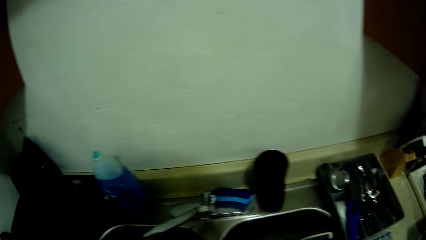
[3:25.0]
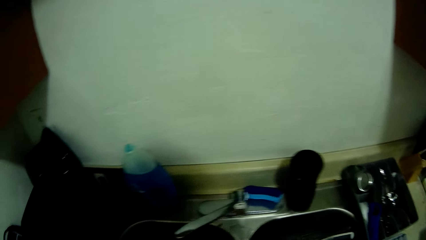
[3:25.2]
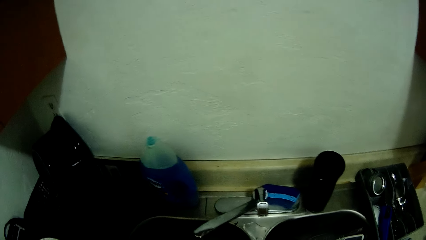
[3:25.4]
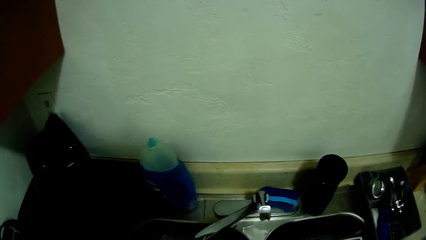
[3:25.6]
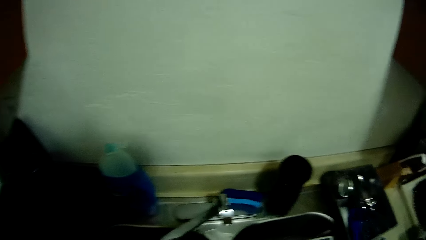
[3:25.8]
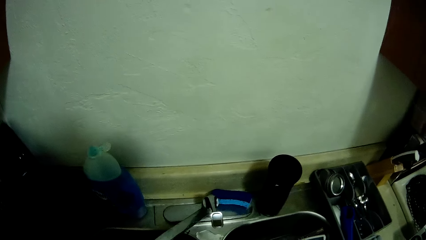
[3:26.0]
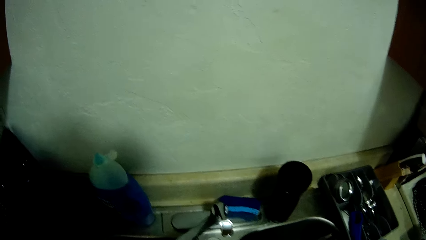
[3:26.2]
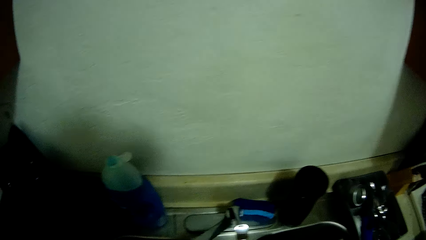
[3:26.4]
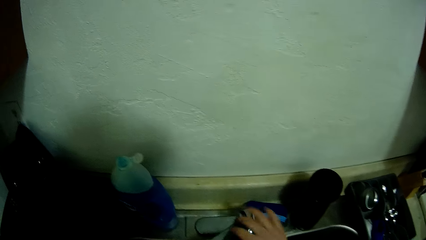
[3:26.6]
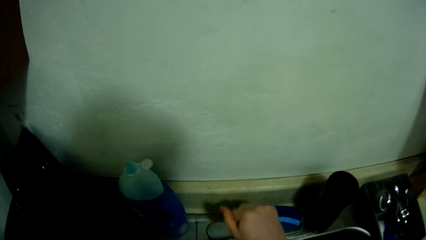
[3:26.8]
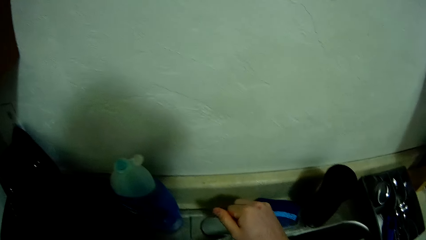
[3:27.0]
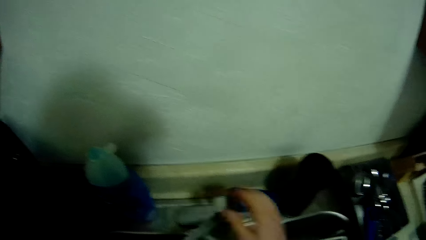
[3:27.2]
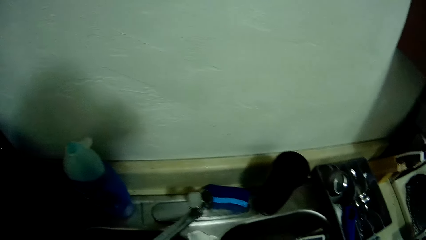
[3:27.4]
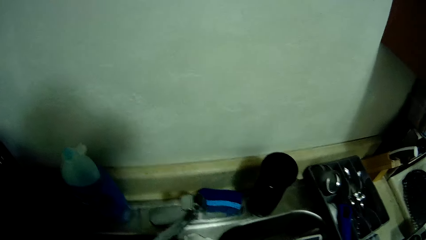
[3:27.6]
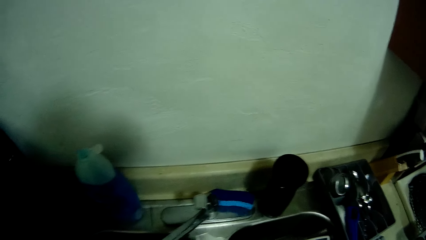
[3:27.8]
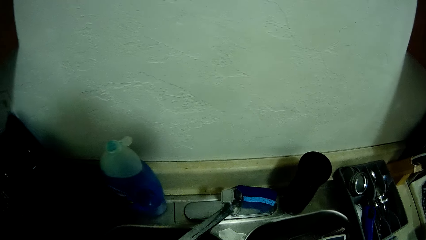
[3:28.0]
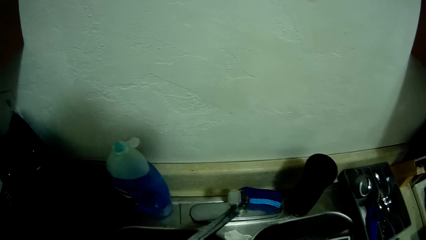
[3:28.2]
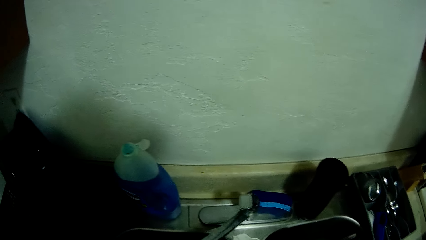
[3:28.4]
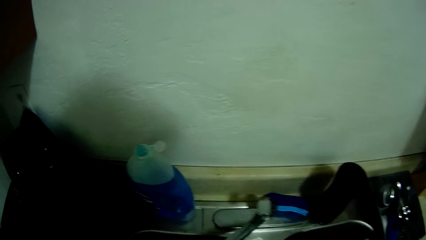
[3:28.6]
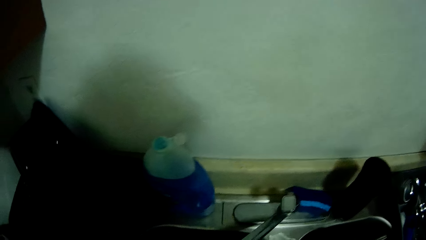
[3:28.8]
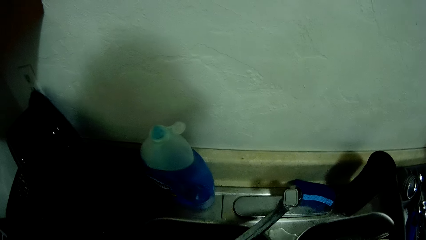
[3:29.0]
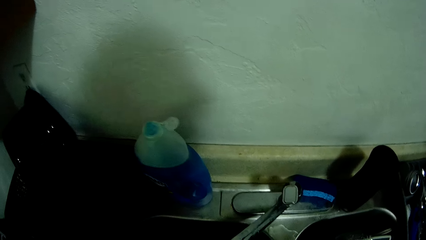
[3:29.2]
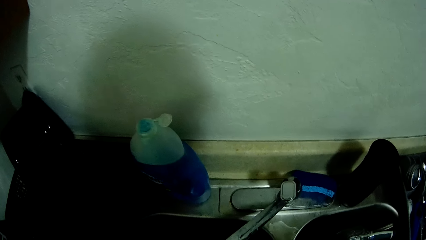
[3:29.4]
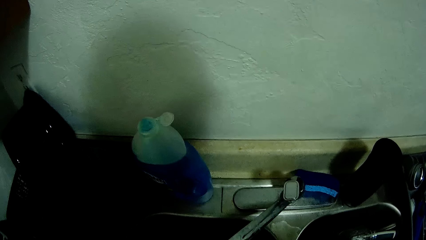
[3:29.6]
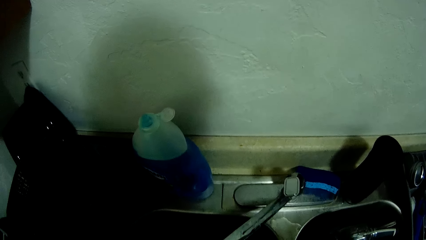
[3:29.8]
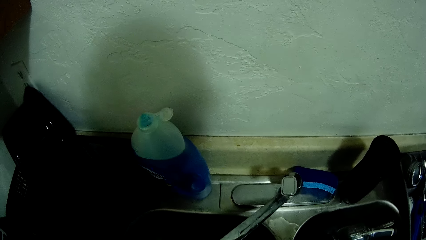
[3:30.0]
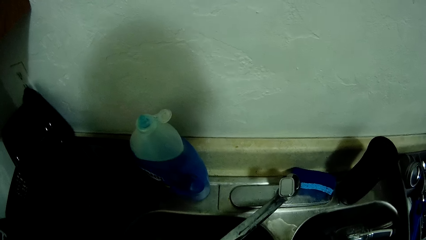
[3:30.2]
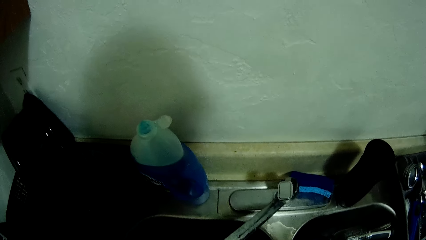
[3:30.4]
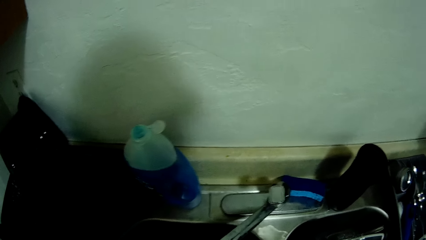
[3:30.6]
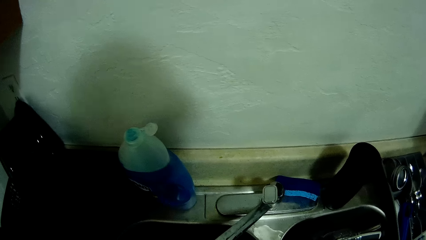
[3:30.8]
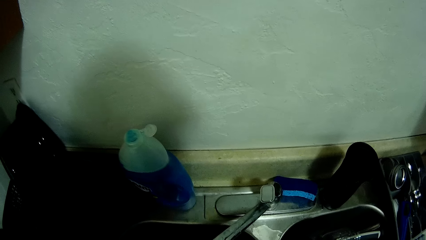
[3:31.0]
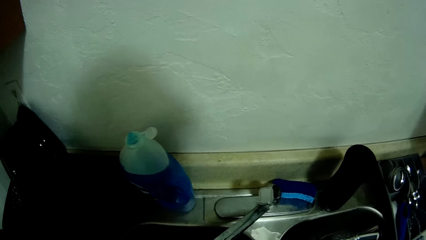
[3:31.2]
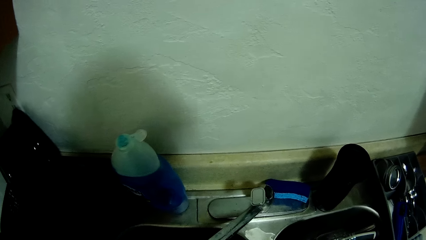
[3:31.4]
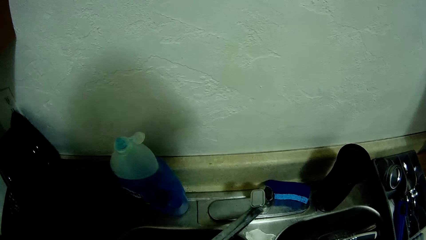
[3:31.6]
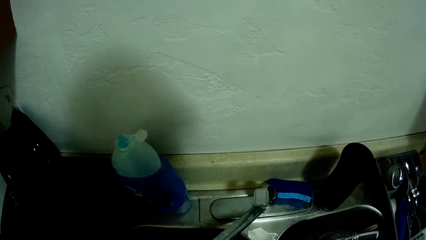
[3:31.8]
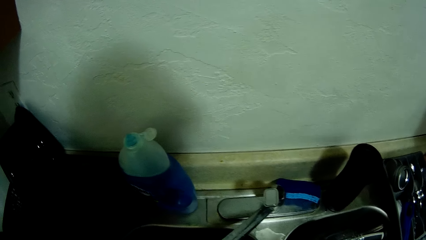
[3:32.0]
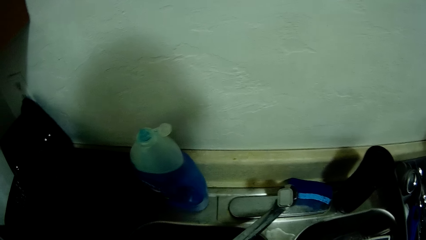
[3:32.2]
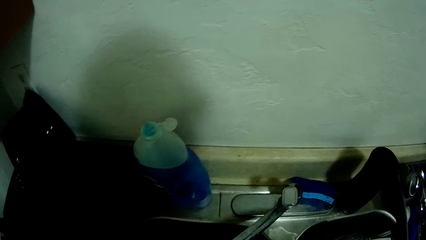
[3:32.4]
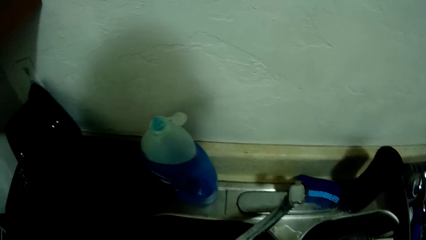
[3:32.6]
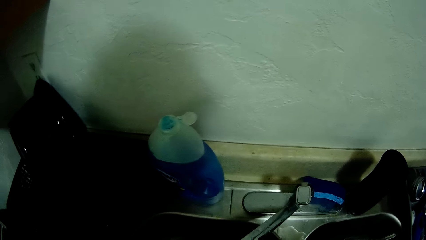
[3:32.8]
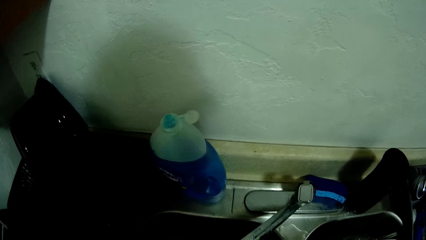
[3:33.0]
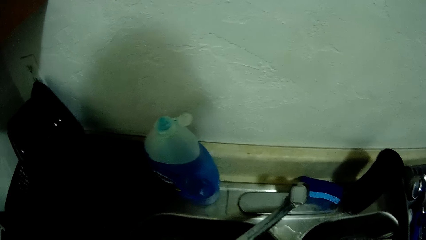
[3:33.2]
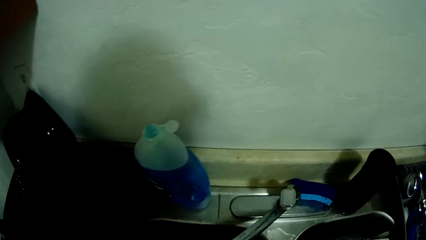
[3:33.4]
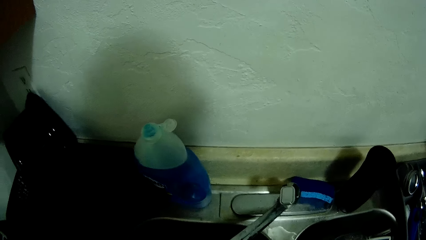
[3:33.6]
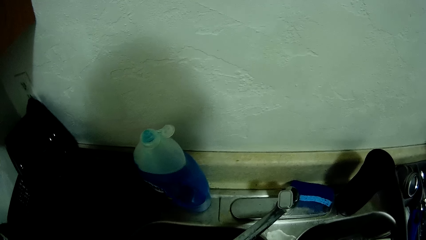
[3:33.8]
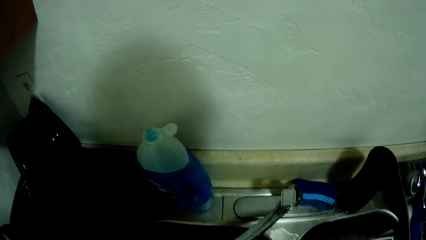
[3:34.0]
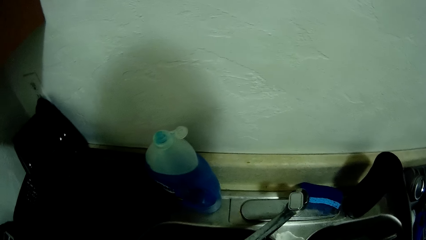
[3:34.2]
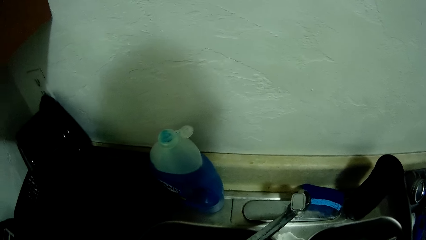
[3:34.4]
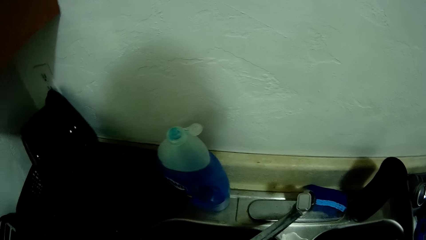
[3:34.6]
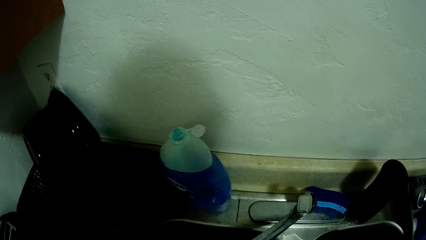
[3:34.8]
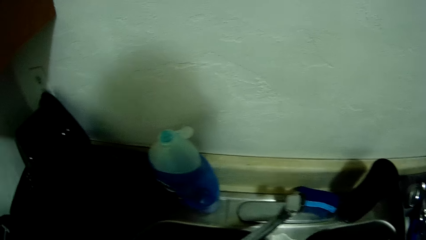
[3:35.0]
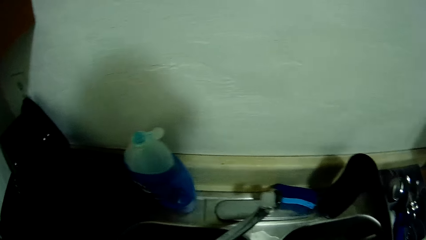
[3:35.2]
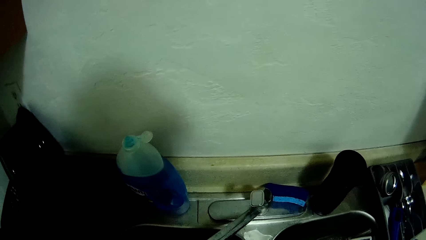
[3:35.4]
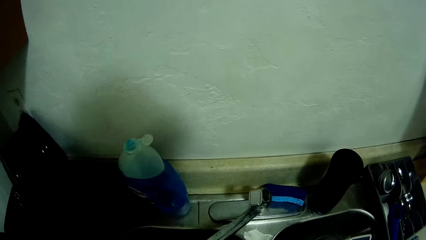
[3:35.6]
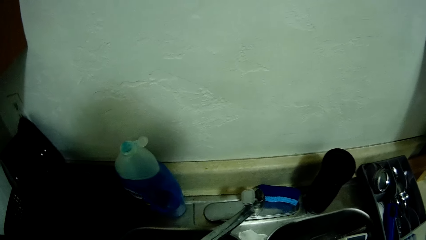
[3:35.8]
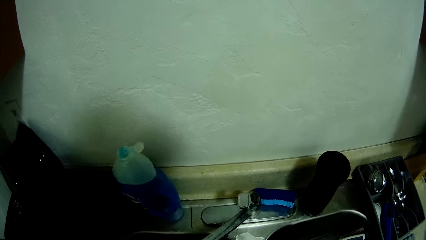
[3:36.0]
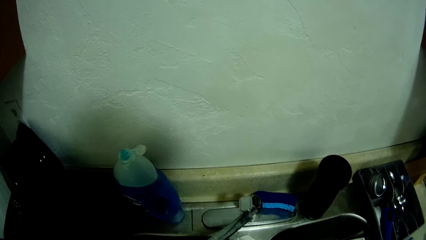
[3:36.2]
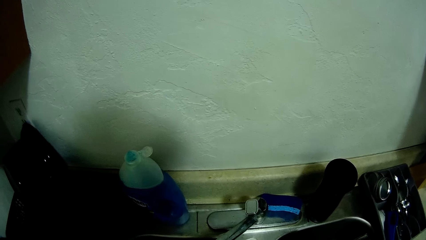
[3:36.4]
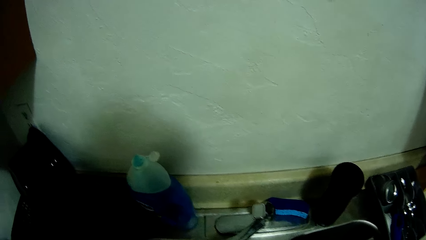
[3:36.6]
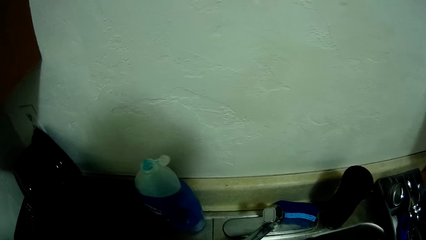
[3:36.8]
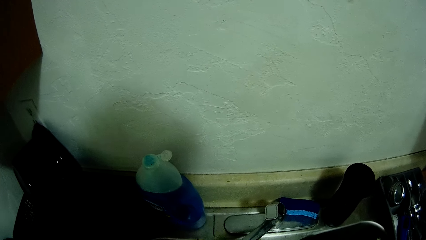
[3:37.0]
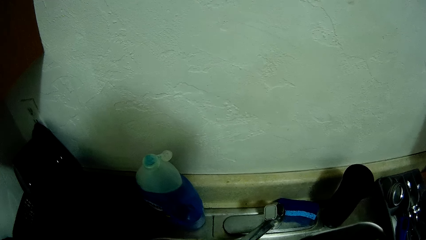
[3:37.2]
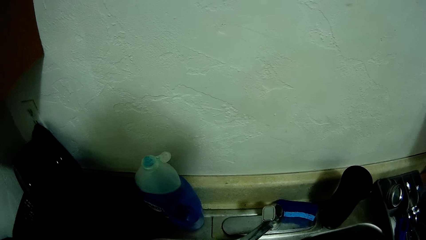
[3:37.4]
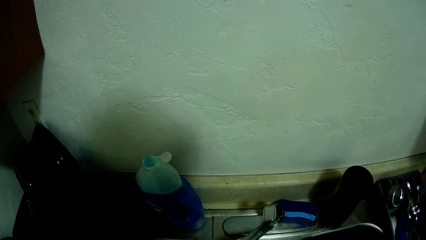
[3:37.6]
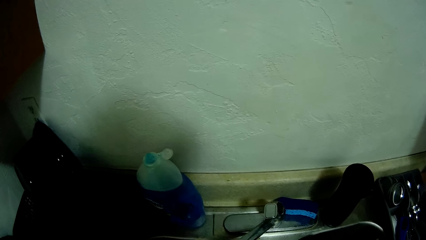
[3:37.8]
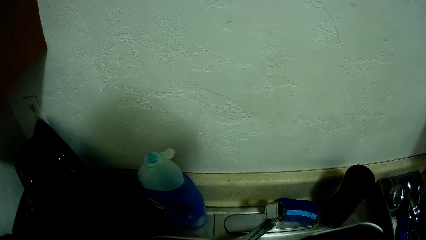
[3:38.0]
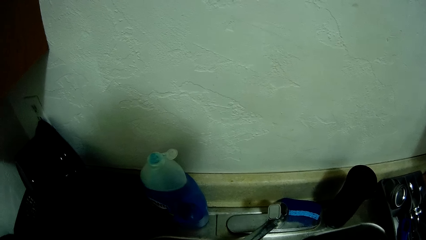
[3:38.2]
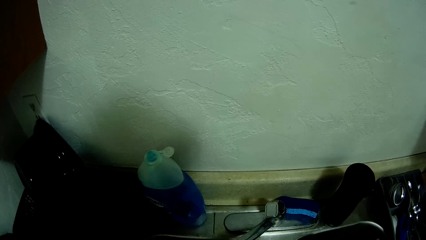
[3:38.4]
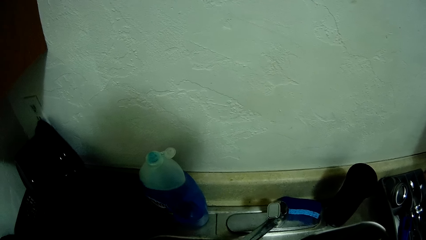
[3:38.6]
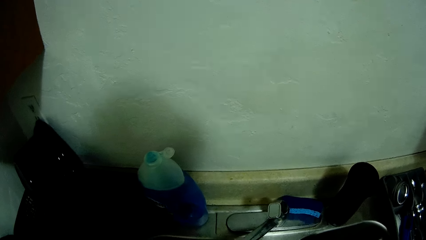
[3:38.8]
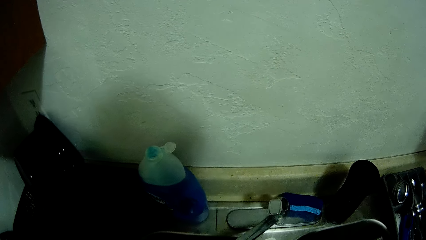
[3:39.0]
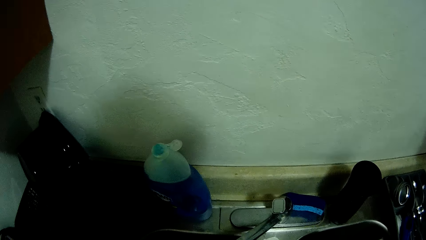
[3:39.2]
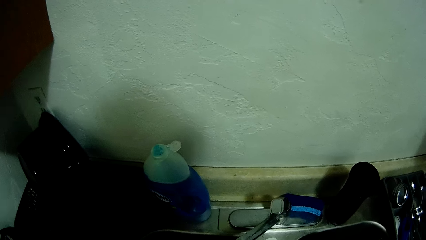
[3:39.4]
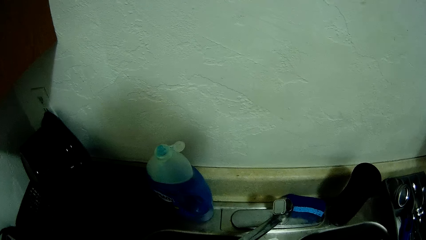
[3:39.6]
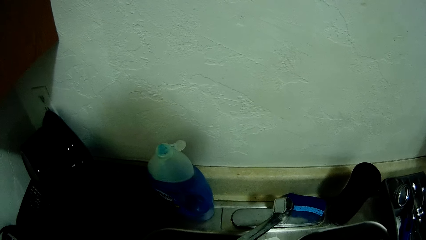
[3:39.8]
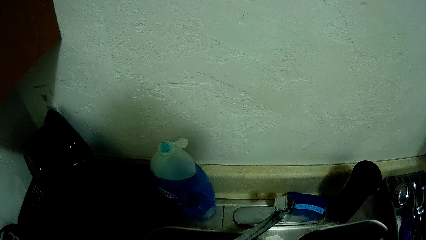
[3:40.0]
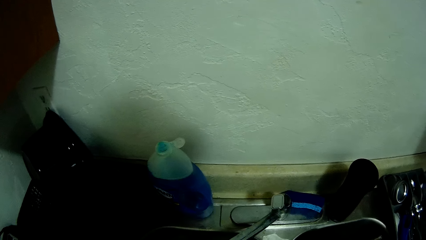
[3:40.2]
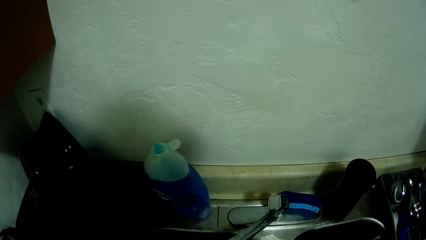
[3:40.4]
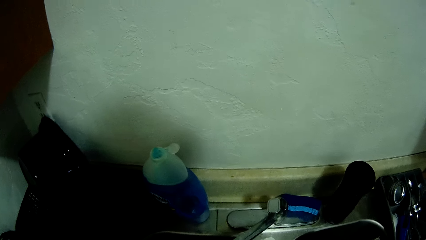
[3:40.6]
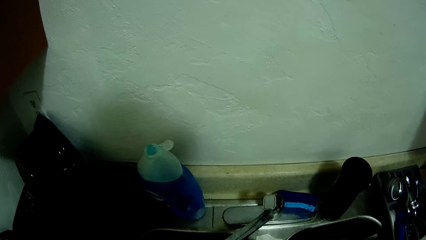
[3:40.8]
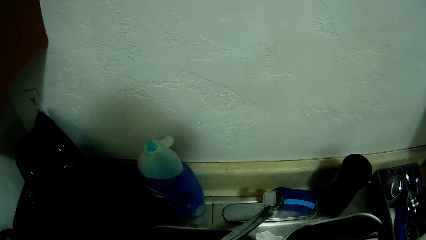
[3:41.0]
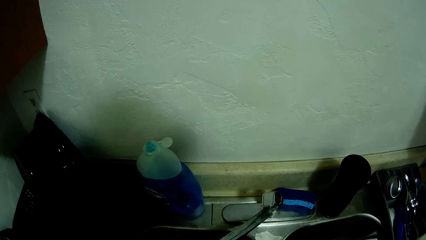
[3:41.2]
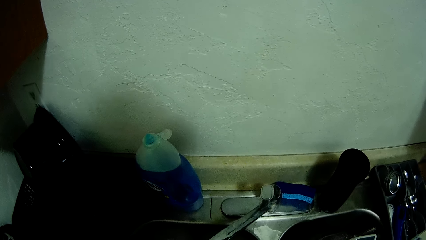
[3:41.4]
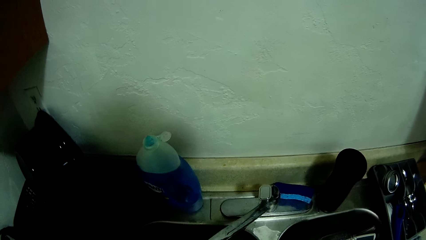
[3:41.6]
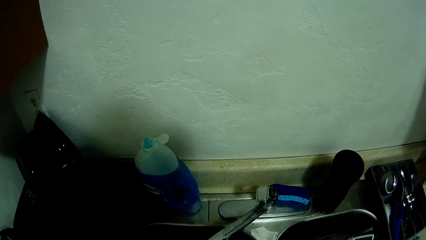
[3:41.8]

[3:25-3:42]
The camera wearer opens the water tap with her right hand.
